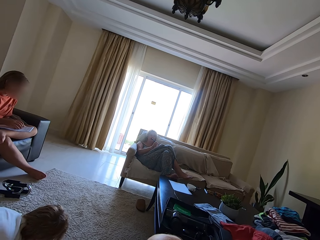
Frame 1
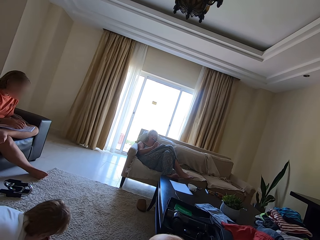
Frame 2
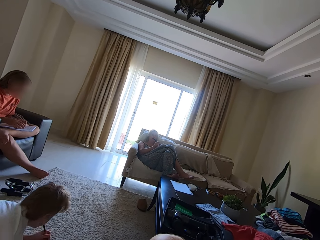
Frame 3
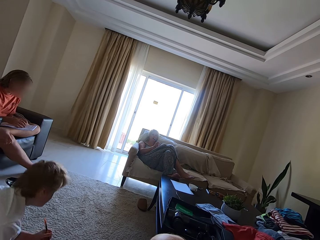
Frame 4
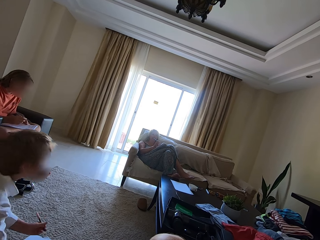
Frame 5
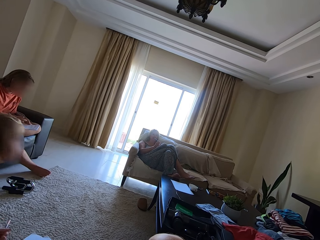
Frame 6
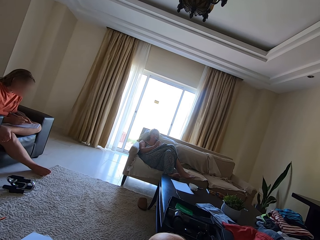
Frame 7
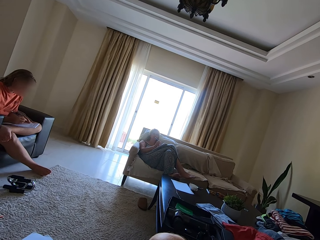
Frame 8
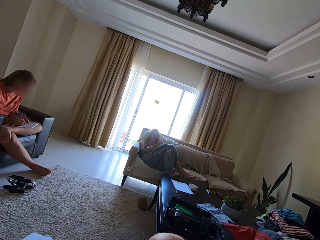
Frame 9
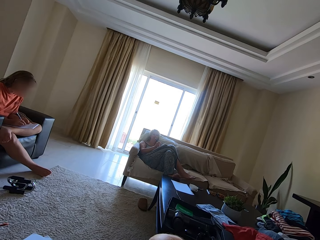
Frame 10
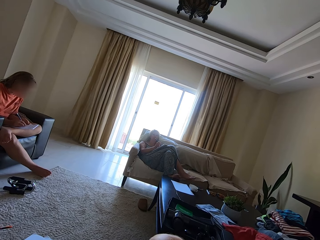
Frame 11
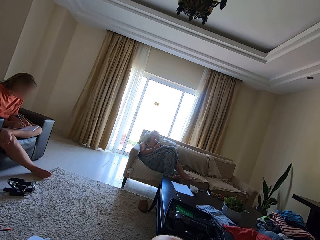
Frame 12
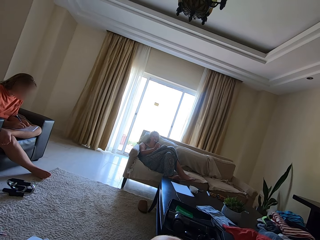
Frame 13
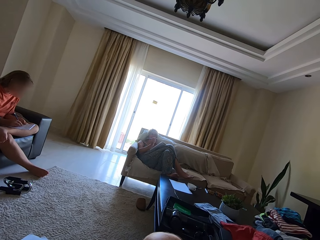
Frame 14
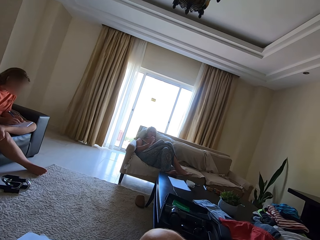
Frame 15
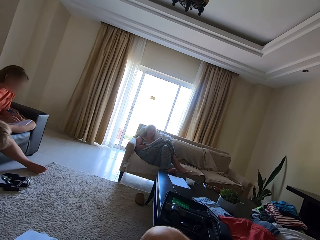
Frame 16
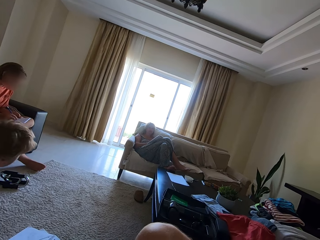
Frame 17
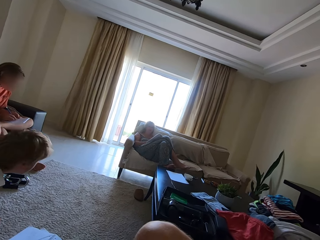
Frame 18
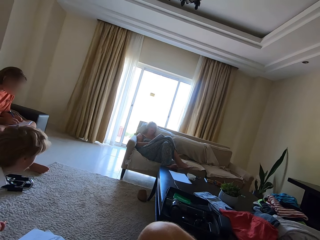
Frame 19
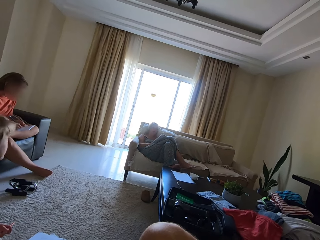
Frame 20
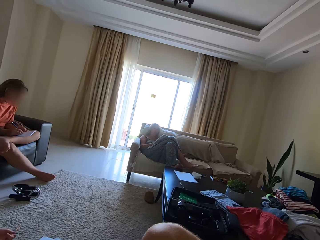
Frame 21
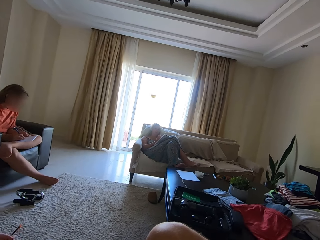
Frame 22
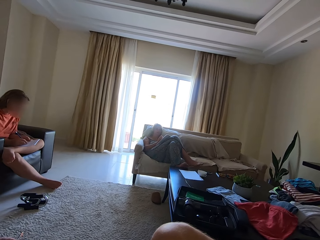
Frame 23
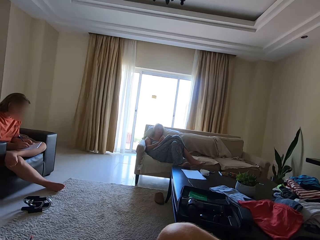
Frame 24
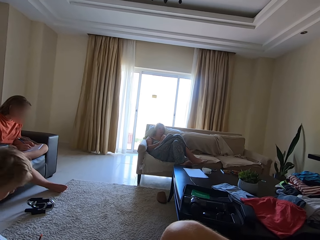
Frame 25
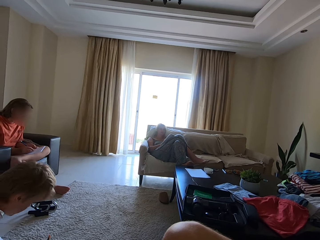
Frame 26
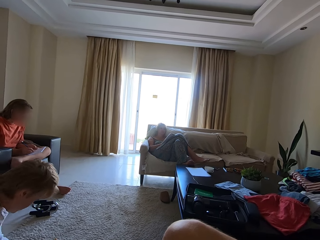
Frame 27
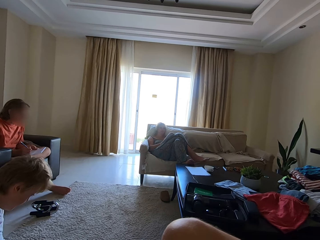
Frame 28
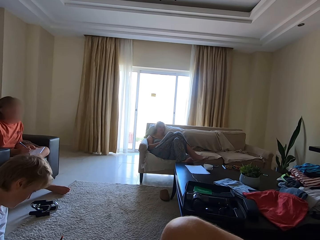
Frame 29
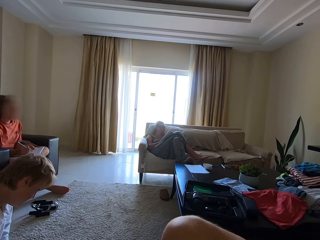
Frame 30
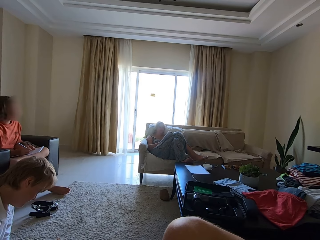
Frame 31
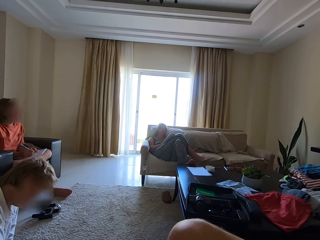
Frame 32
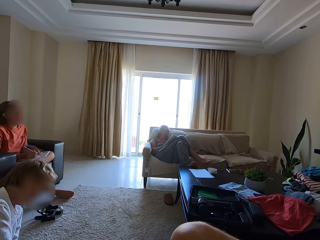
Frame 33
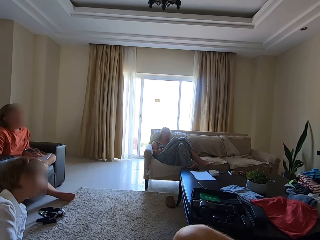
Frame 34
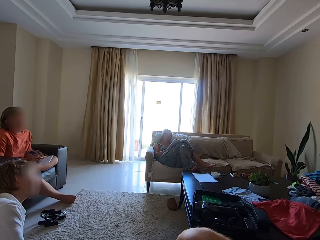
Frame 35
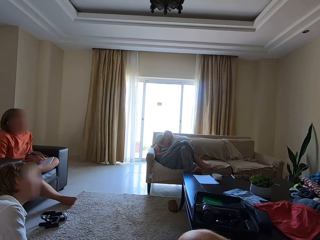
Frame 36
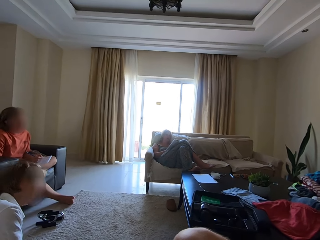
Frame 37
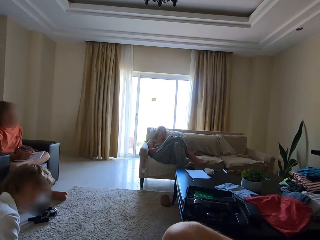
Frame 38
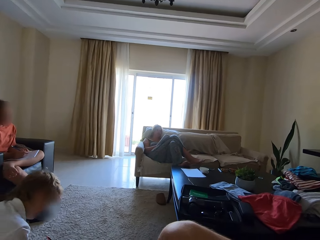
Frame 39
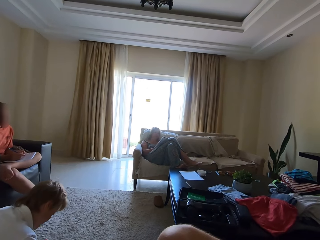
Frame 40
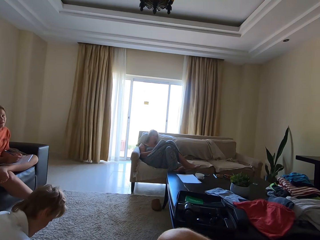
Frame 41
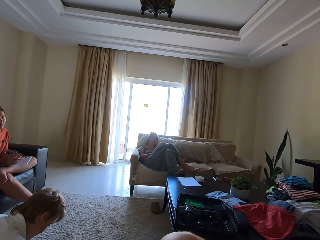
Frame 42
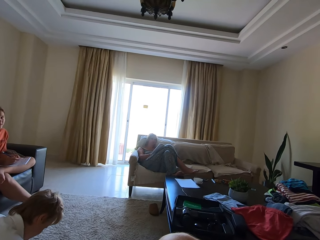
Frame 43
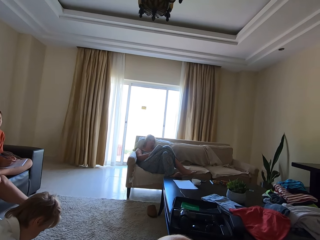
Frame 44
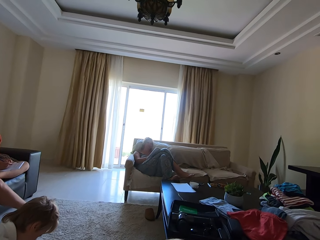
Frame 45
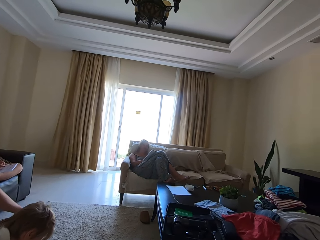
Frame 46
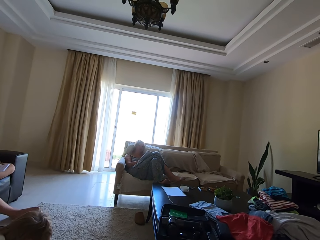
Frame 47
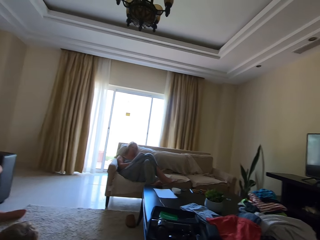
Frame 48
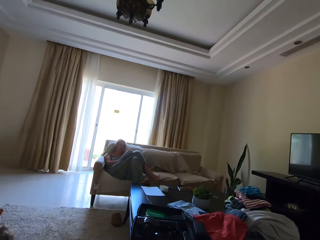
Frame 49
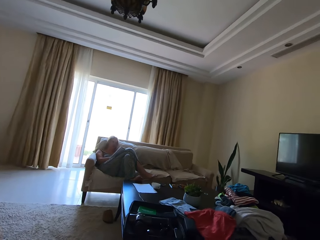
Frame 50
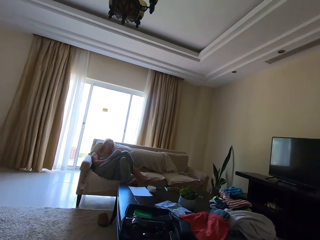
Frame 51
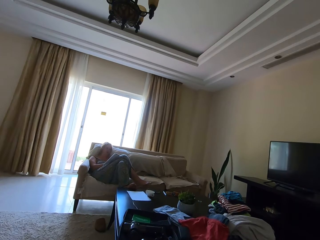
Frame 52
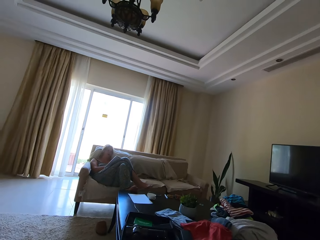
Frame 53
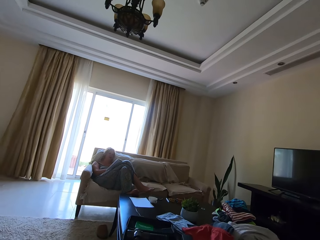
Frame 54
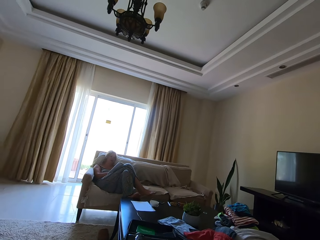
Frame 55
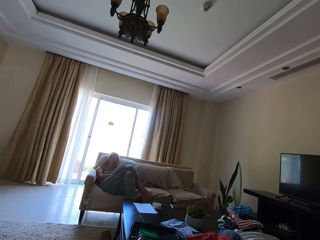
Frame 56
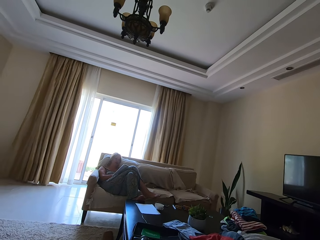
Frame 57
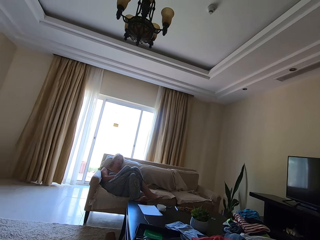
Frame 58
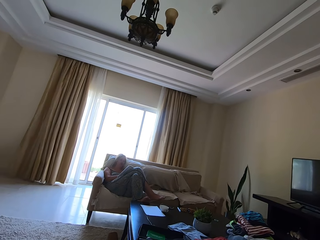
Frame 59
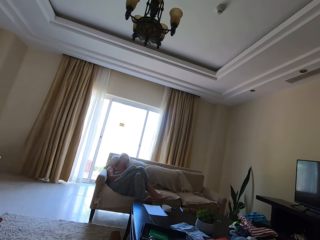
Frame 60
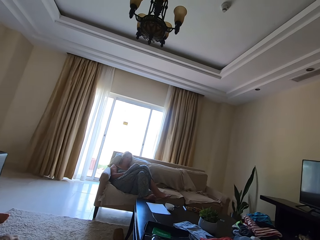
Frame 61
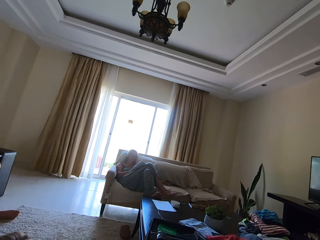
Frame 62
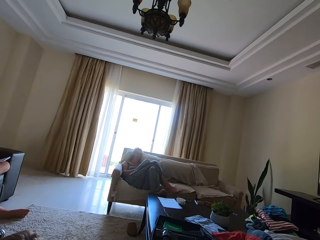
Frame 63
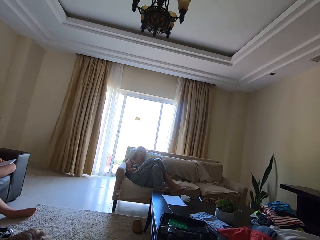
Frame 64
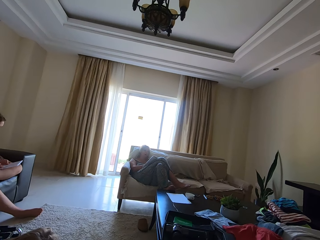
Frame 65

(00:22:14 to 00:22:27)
A person writes in a book. Another person converses with the first person. The first person converses with the camera wearer. The camera wearer converses.

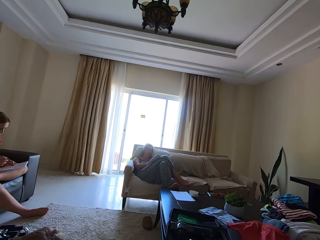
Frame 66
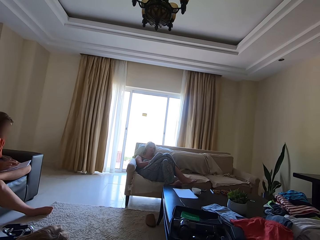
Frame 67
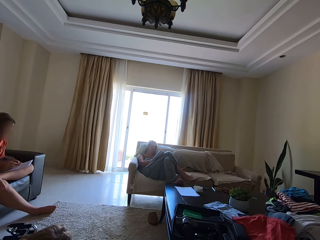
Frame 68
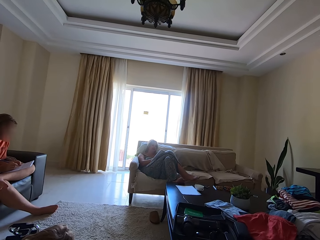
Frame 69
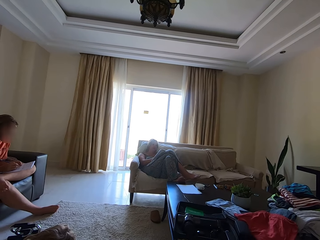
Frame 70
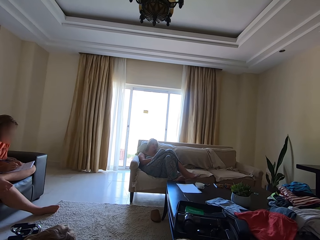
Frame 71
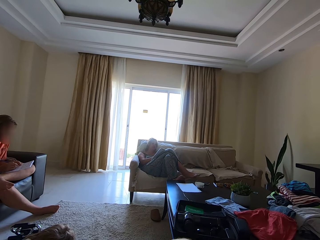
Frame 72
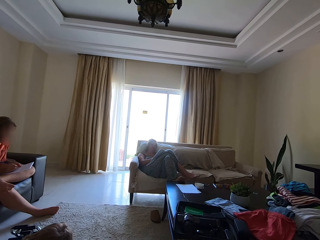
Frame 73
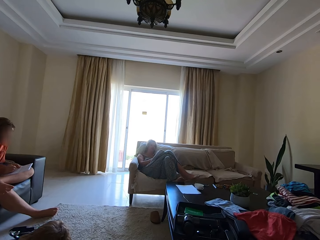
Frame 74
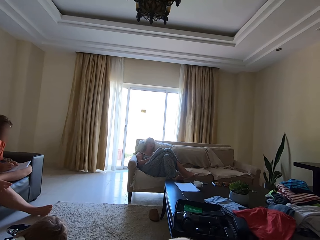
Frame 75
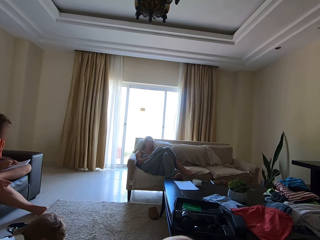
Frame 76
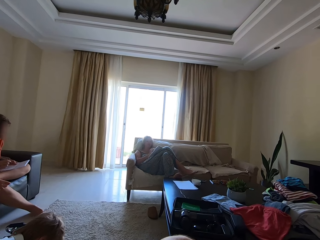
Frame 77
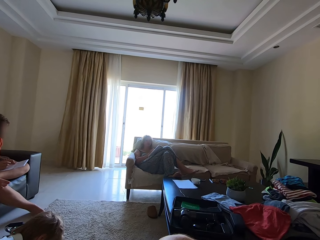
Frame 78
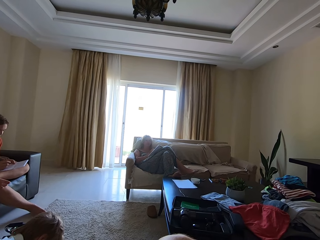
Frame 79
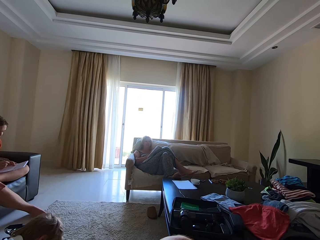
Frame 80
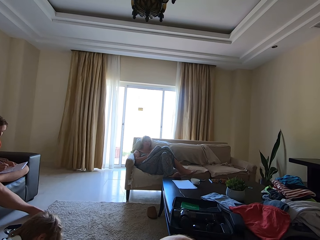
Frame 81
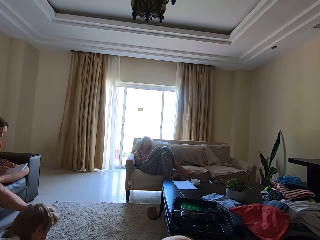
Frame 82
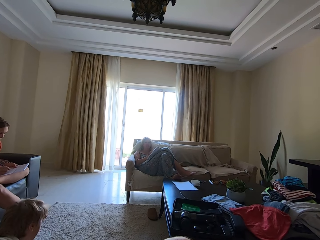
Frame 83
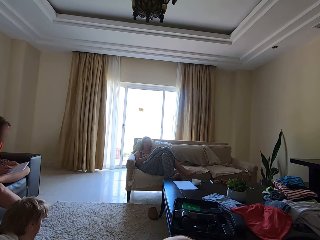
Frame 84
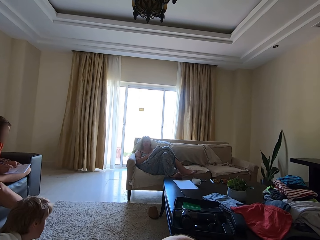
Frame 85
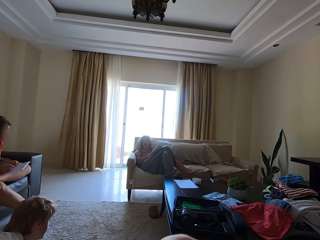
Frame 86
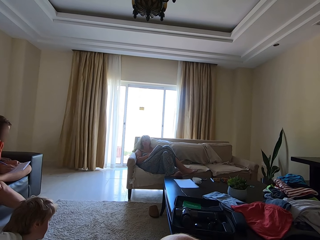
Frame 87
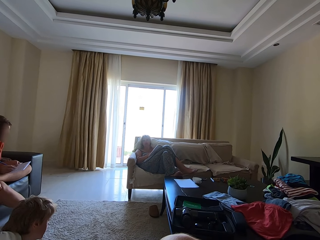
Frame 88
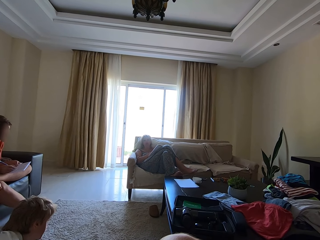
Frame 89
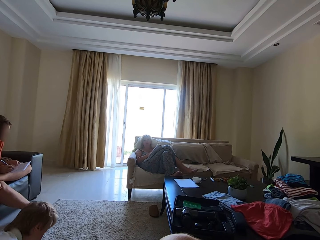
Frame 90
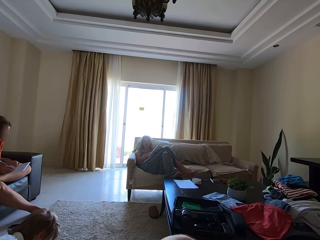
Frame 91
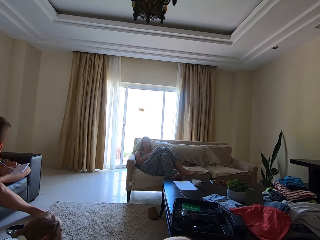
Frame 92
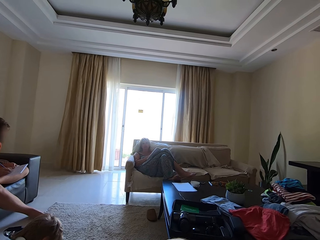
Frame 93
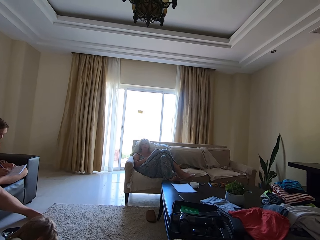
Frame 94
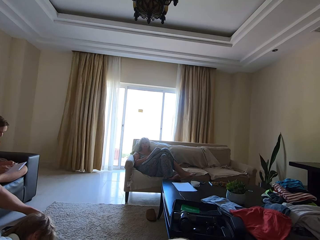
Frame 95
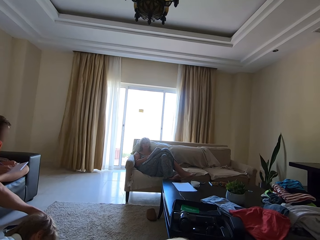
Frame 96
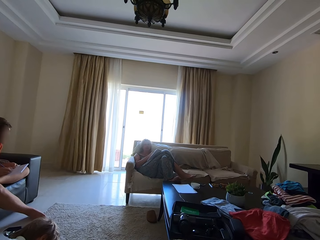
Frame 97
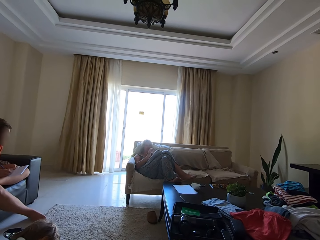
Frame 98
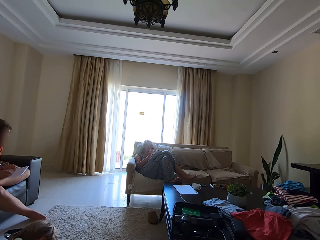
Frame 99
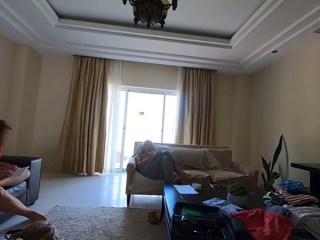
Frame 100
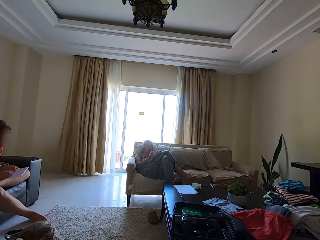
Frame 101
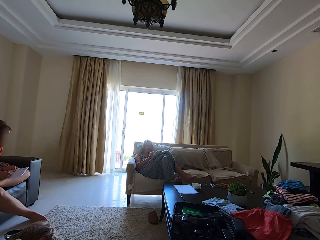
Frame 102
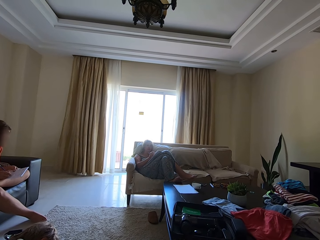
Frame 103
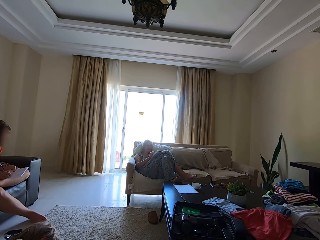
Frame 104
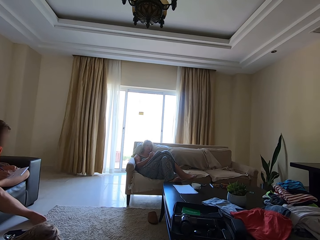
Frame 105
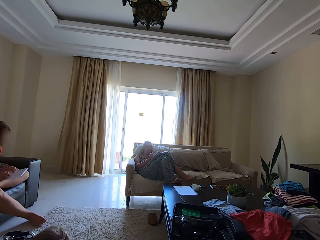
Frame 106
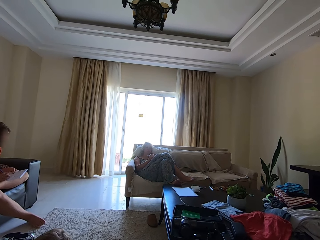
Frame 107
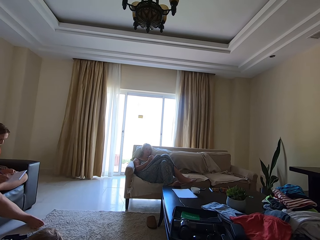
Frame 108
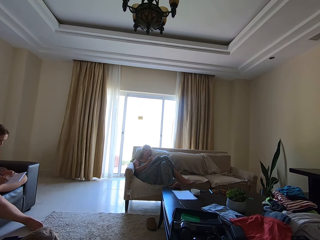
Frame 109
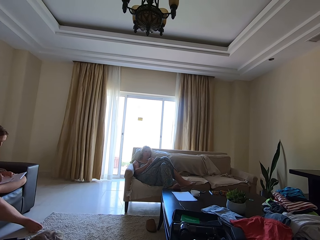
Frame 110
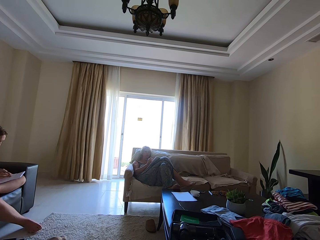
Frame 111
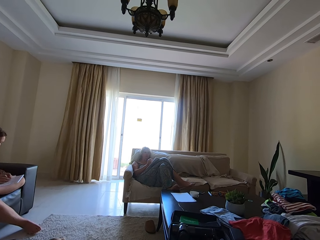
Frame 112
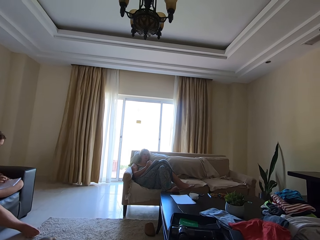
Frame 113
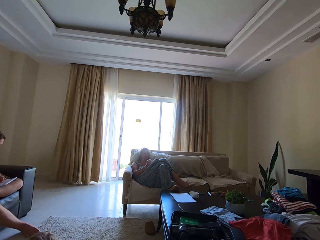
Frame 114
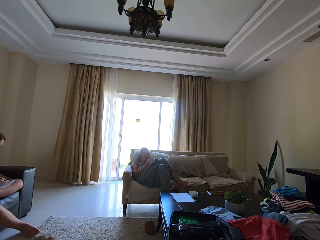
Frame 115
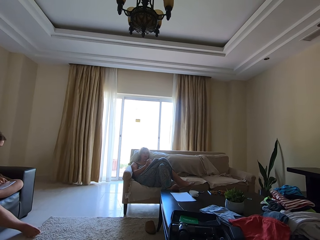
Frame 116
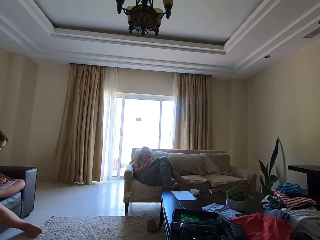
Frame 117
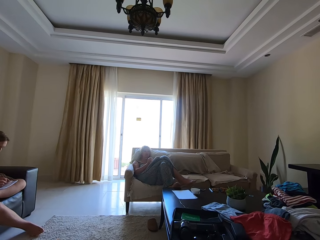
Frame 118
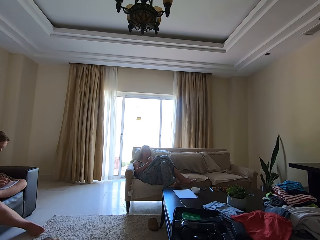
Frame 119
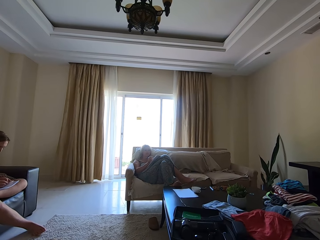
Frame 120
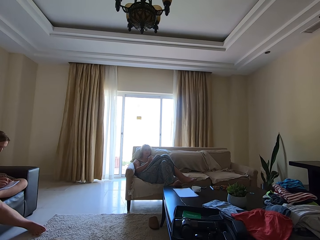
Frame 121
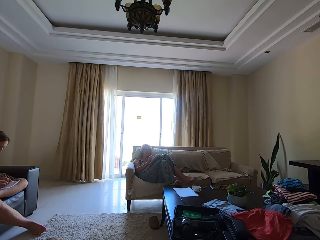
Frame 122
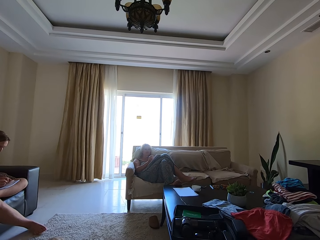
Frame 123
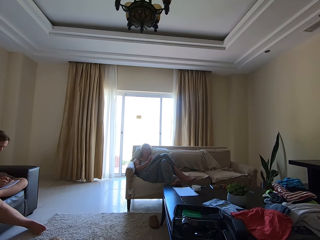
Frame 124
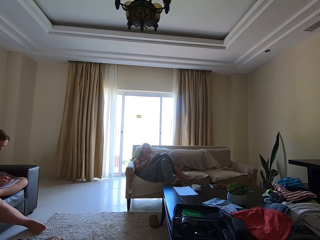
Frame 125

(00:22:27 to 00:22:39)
A person writes in a book. The camera wearer converses with the person. They converse with the person again. The person writes in the book. The camera wearer converses.
